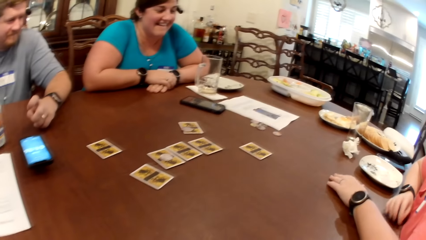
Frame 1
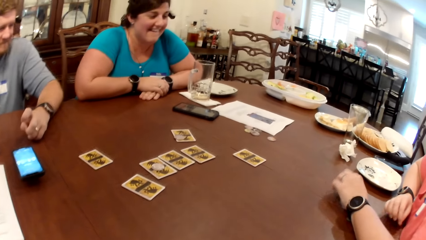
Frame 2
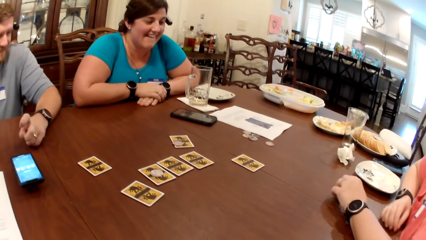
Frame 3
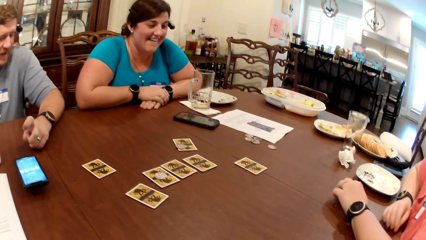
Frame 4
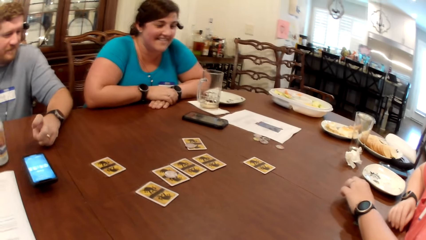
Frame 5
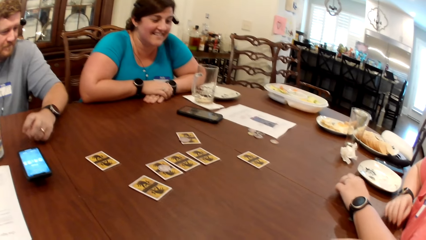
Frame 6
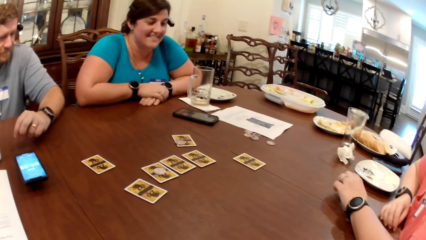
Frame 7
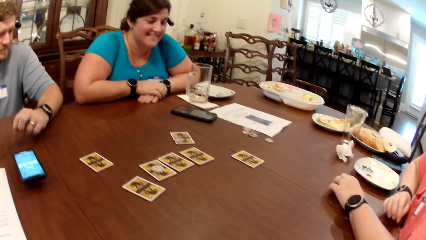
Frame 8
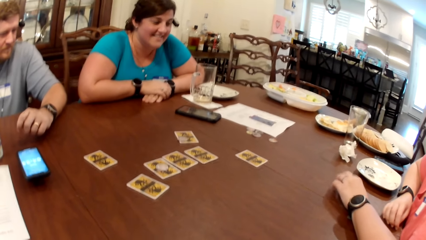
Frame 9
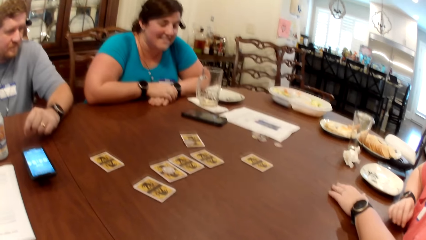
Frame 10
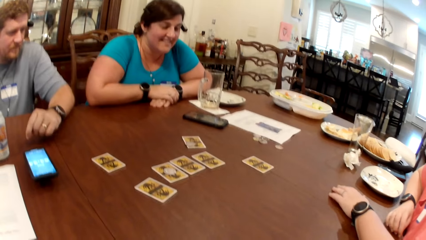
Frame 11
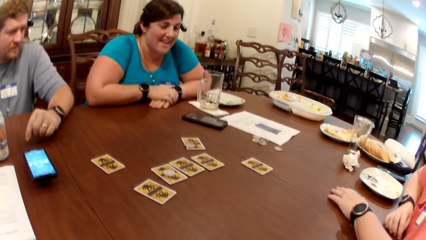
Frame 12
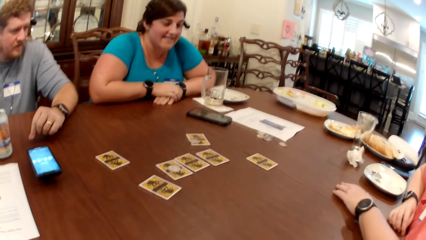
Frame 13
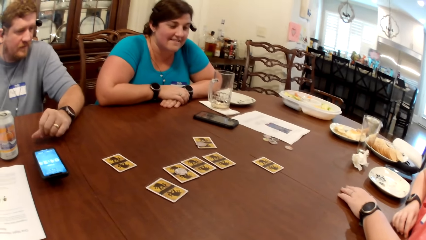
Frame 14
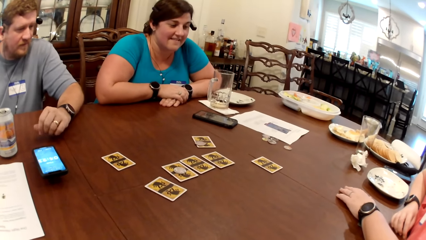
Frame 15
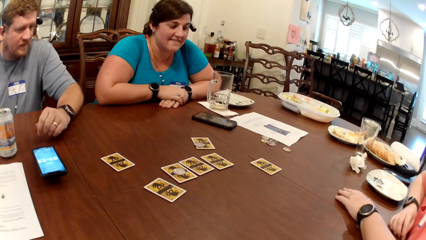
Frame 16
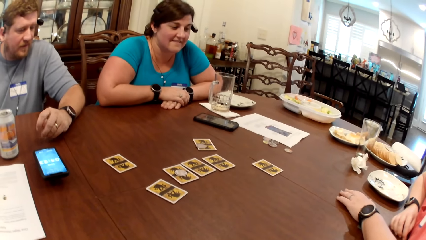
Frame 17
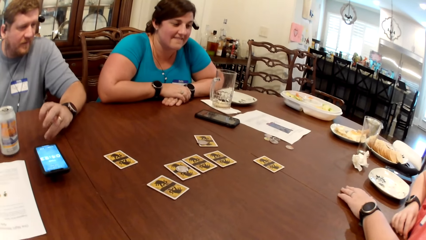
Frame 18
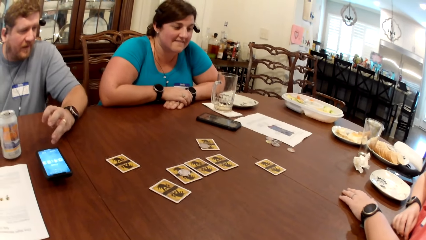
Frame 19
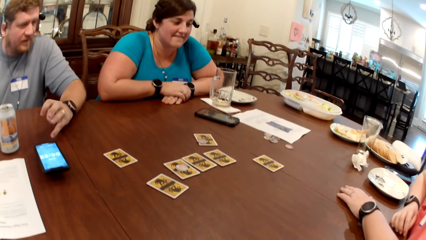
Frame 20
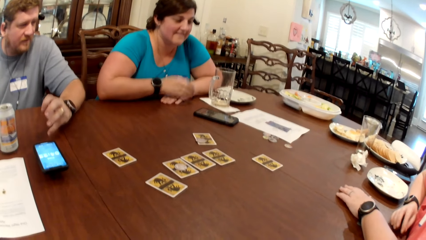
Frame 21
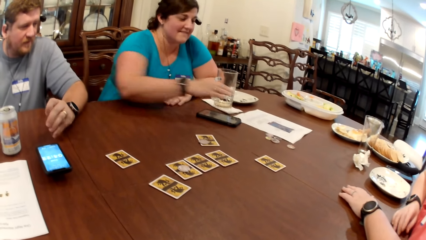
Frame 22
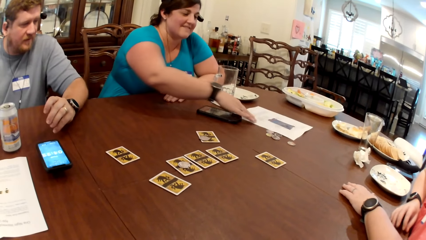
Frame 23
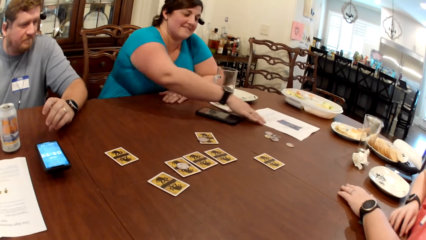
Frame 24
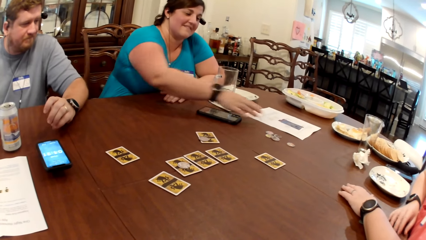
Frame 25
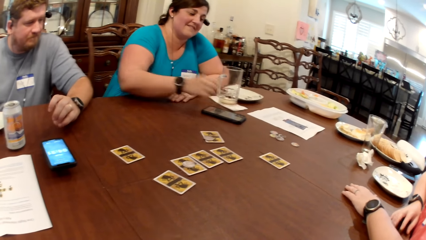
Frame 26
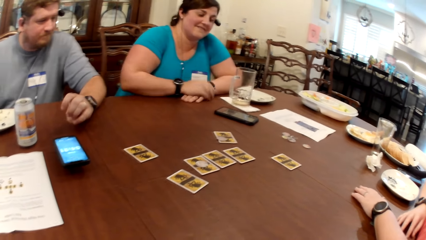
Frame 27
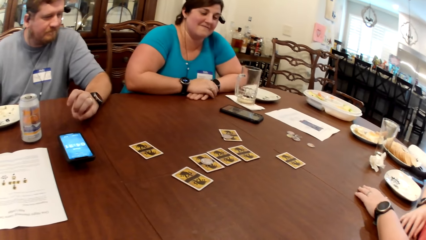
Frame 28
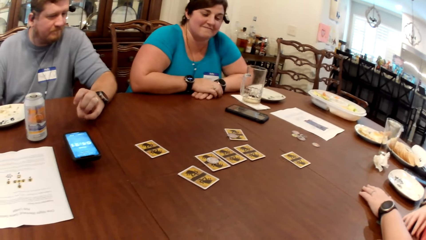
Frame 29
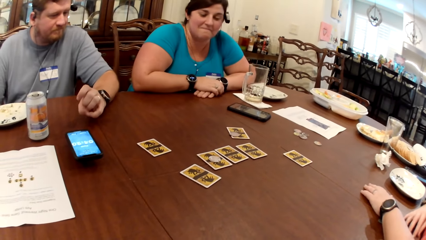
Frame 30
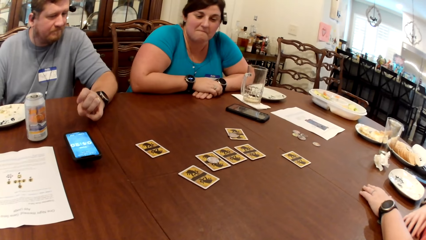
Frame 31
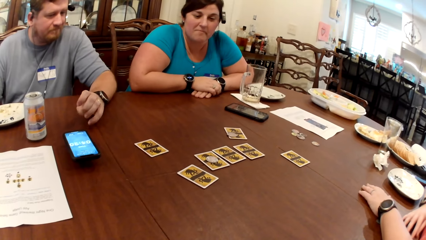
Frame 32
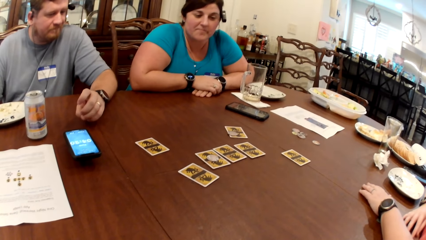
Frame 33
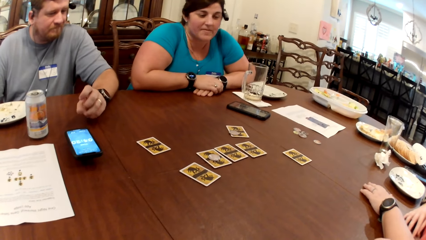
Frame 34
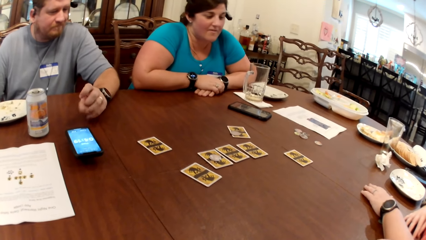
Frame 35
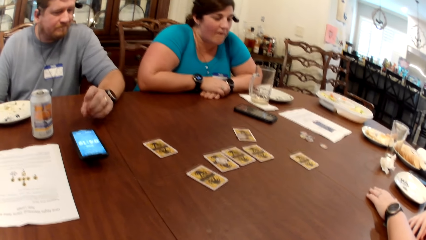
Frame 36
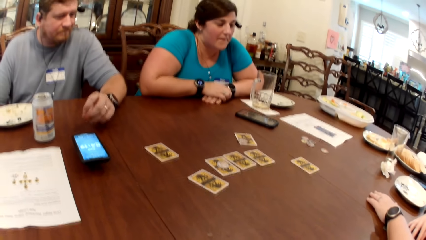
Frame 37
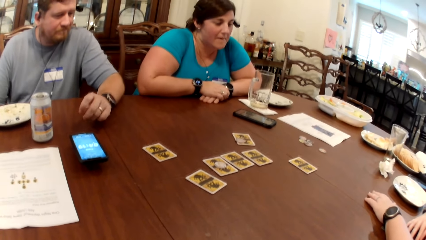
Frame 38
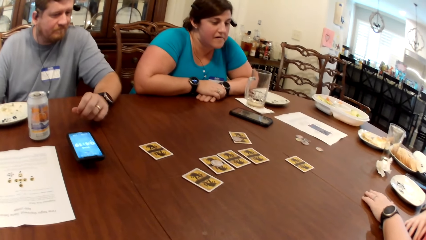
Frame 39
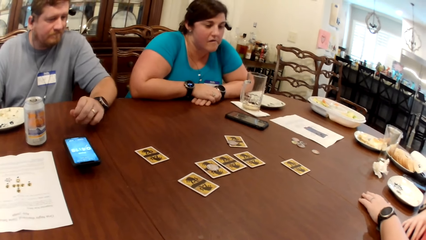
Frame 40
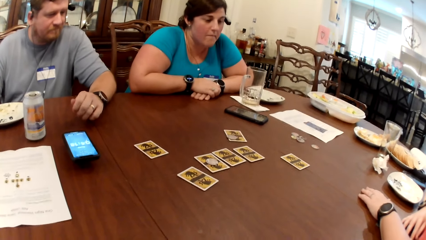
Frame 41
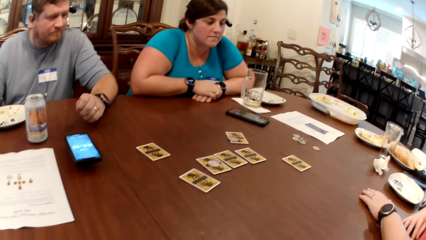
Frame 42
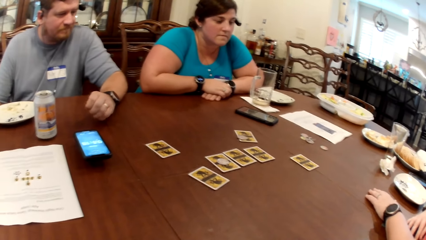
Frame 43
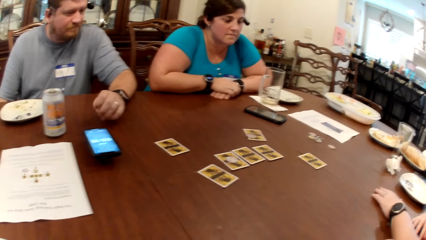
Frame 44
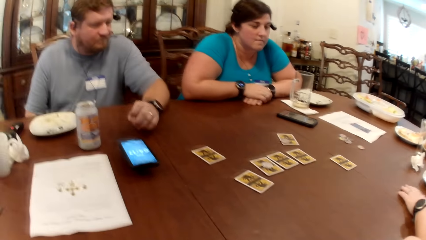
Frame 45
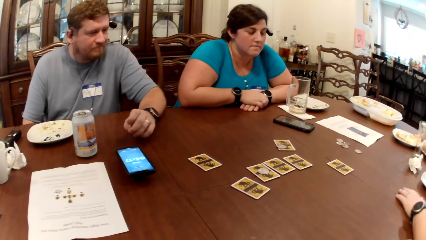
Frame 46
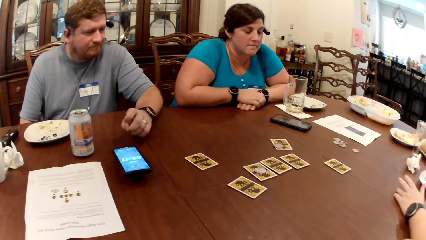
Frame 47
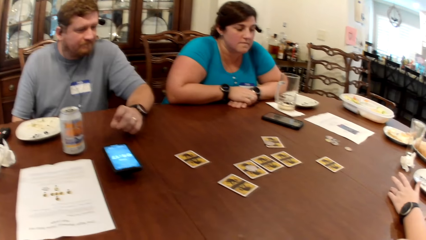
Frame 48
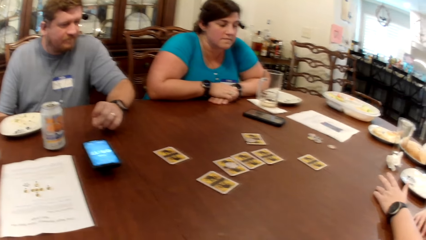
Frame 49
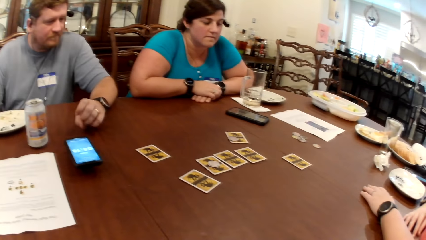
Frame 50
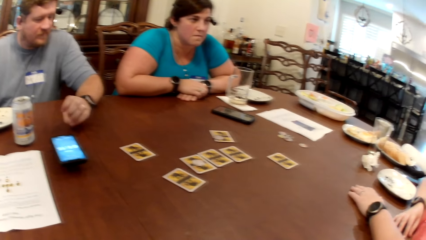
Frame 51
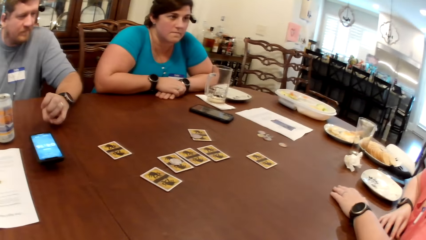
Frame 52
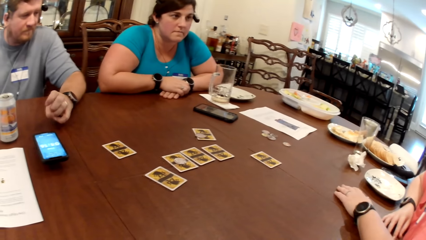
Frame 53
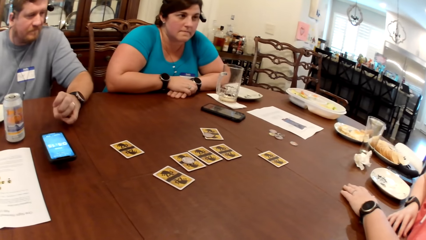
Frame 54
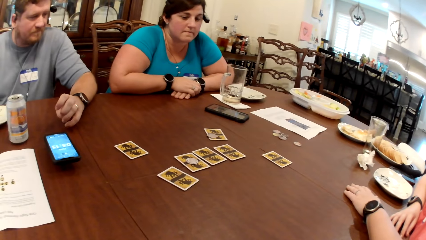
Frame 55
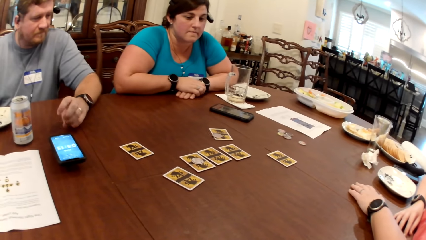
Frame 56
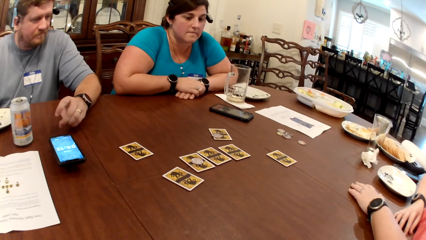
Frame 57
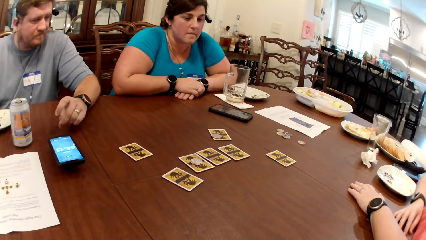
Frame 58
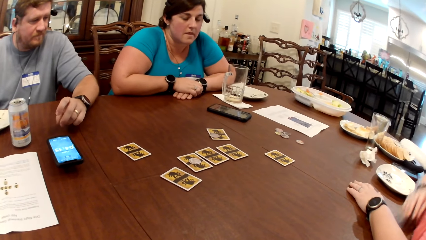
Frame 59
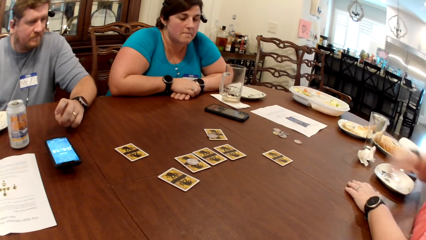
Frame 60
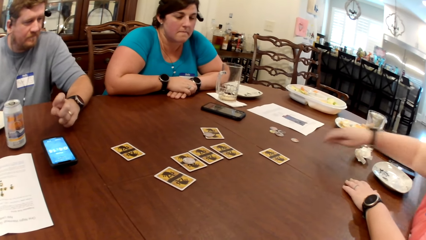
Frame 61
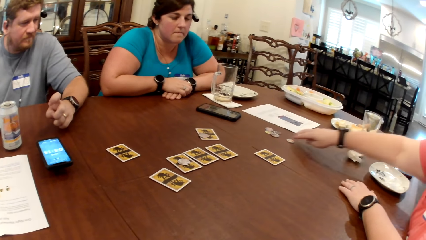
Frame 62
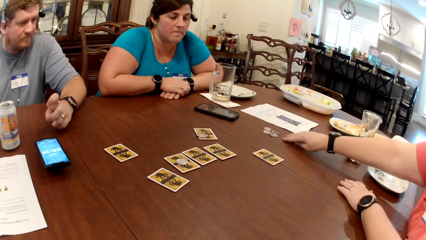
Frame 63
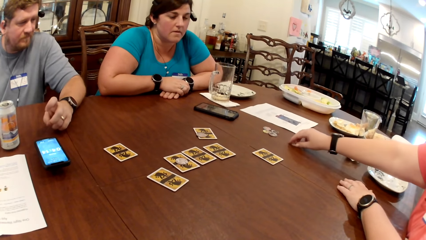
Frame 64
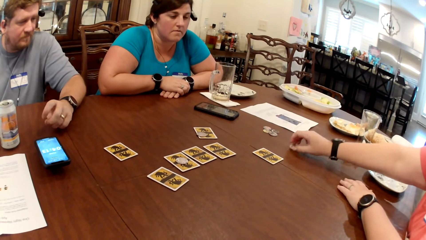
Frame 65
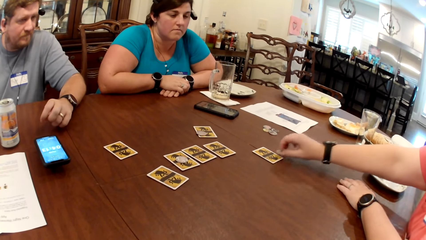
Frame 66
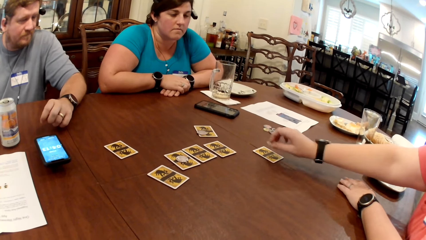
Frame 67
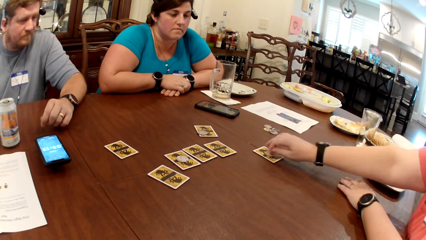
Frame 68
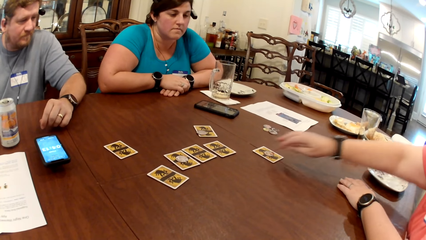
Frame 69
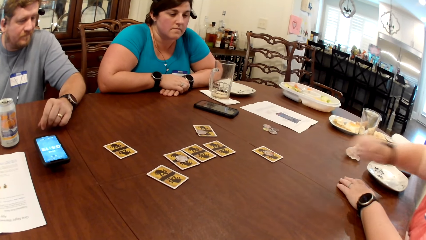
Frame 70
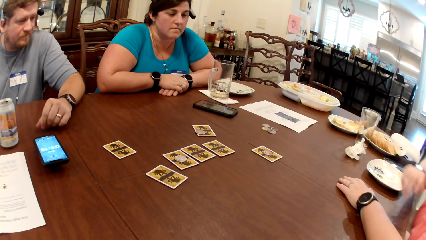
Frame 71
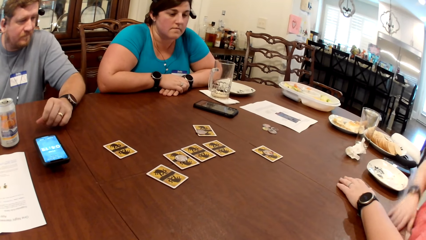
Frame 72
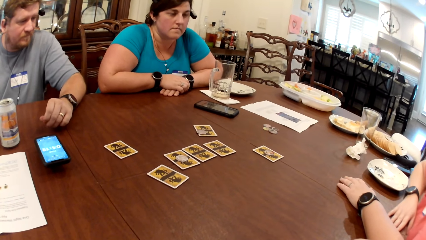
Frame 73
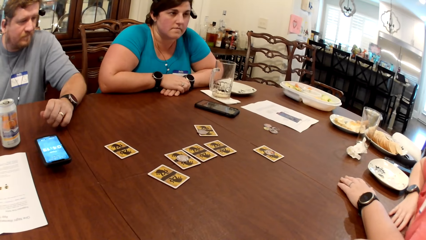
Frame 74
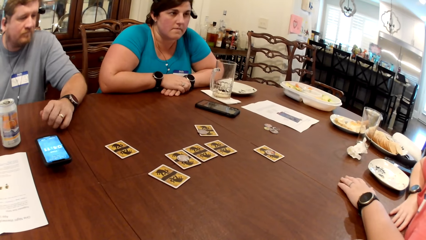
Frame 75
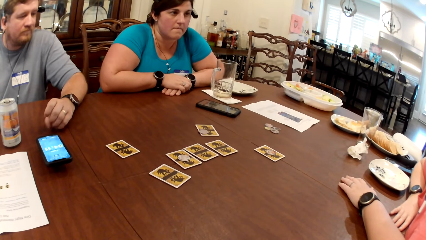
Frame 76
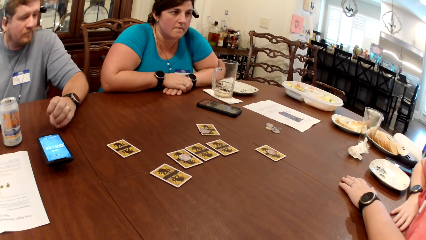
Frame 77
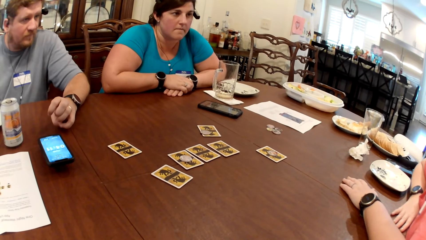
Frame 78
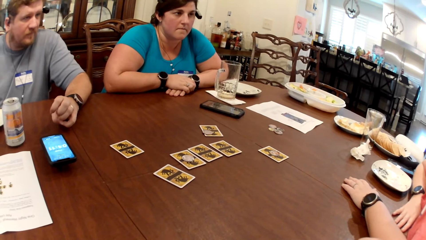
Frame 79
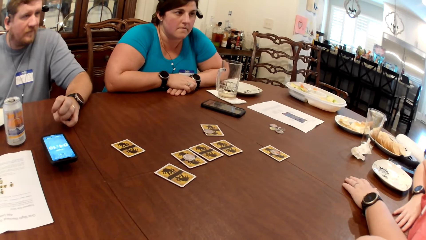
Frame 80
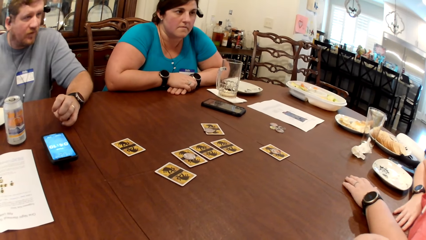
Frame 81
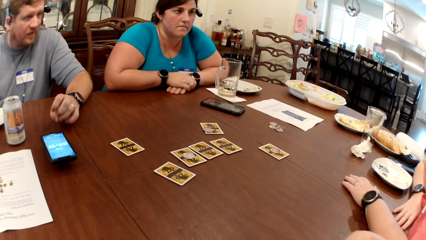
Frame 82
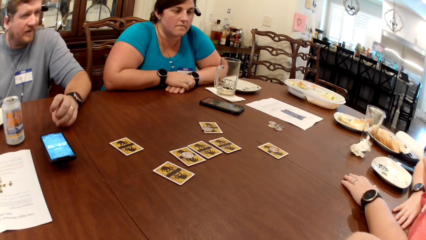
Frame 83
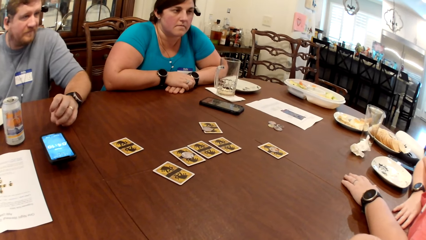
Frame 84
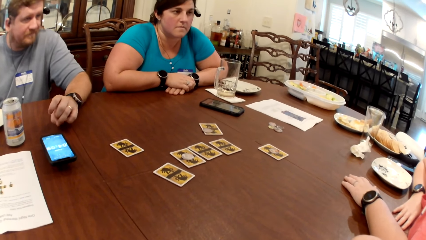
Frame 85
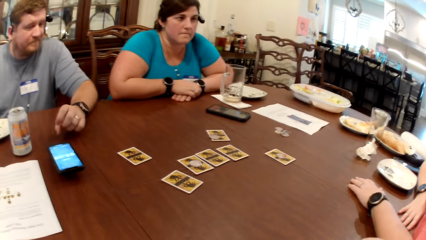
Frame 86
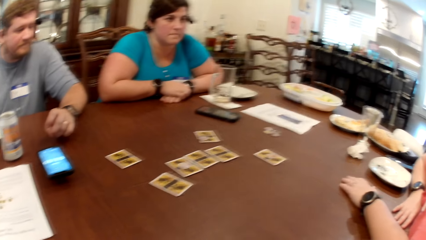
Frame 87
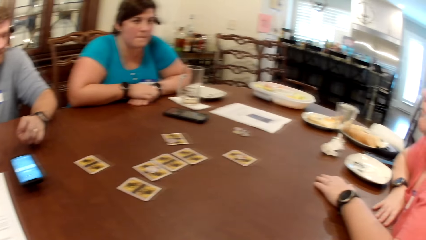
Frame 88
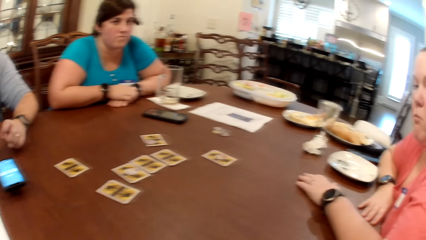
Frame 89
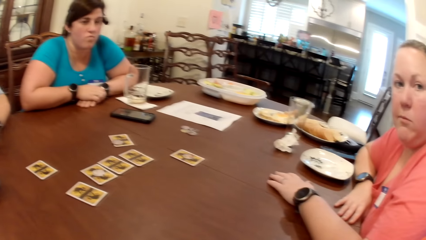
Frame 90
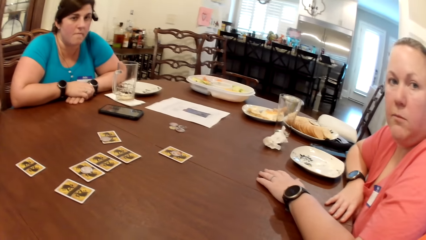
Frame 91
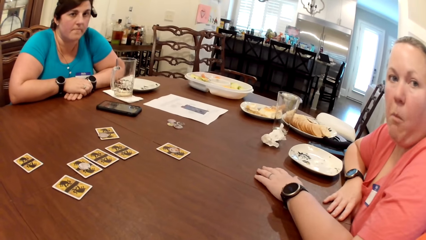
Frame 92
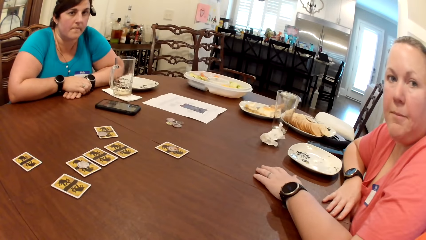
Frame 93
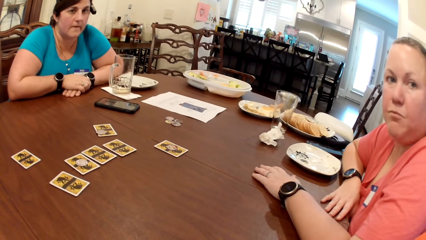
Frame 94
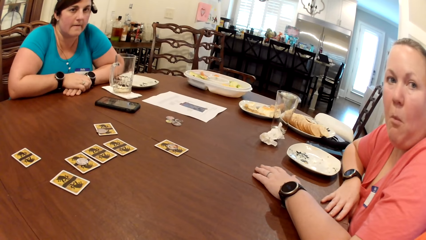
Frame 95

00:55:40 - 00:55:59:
A woman converses with a man. The camera wearer looks at the table. Another woman moves a paper on the table with her right hand. The camera wearer looks at the table. A third woman moves a coin on the table with her right hand. The third woman plays the cards on top of the table. The camera wearer looks at the table. The man converses with the third woman. The camera wearer converses with the others.
